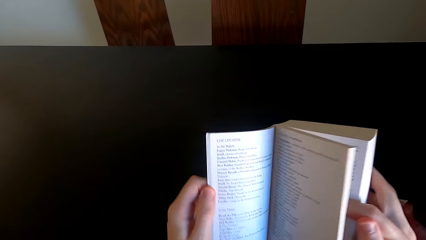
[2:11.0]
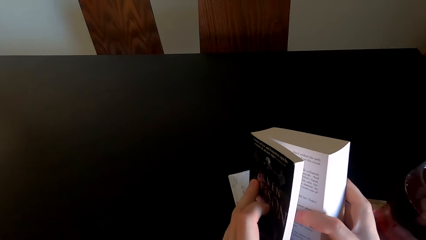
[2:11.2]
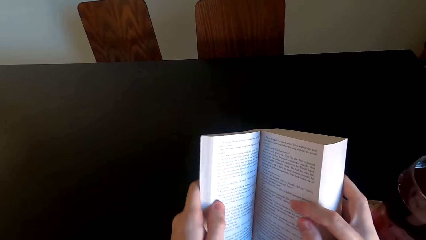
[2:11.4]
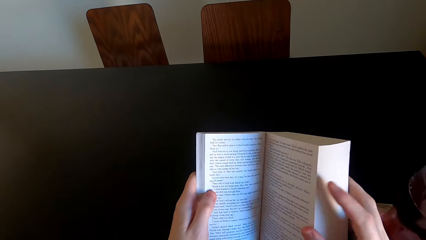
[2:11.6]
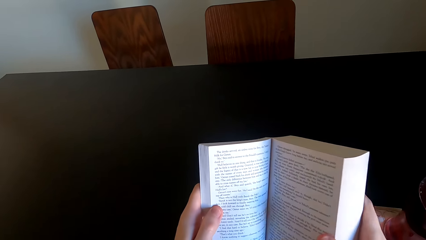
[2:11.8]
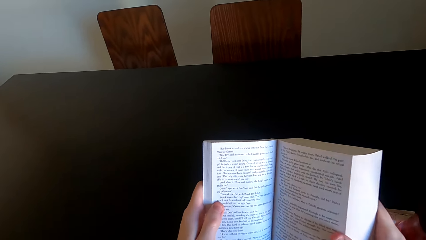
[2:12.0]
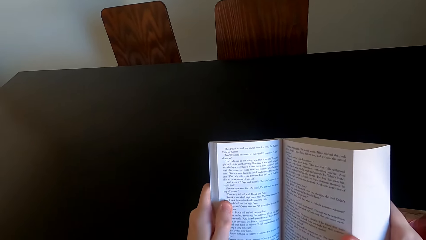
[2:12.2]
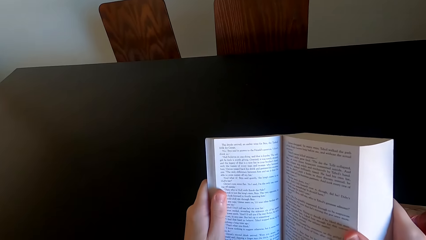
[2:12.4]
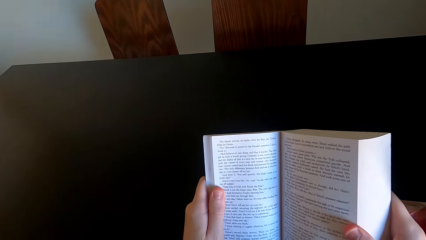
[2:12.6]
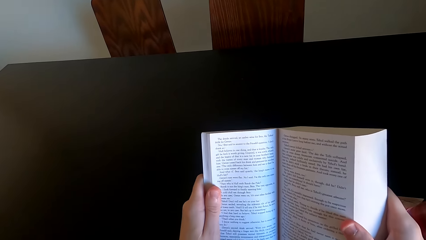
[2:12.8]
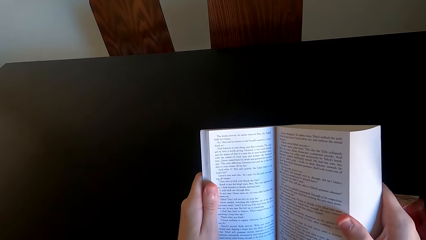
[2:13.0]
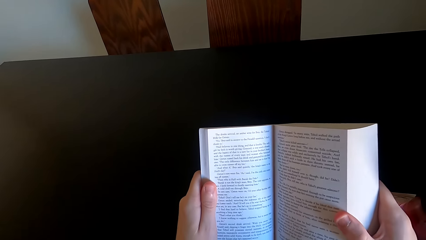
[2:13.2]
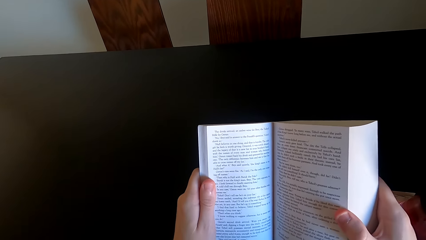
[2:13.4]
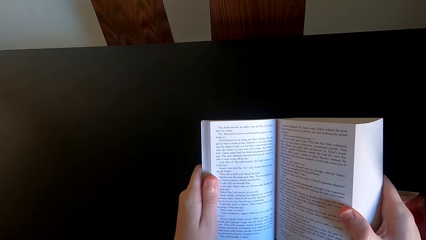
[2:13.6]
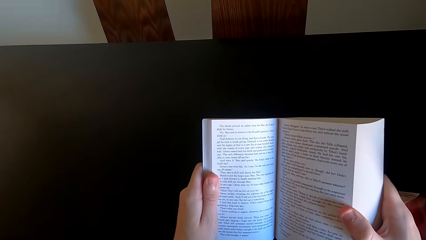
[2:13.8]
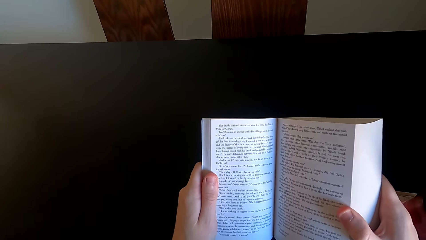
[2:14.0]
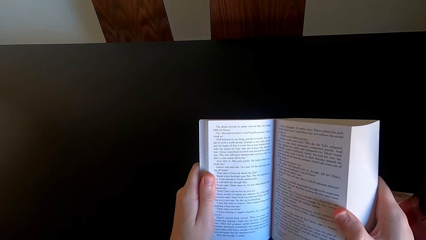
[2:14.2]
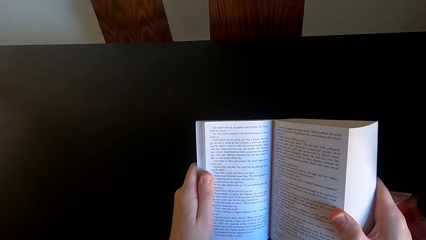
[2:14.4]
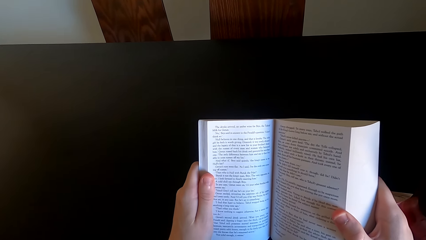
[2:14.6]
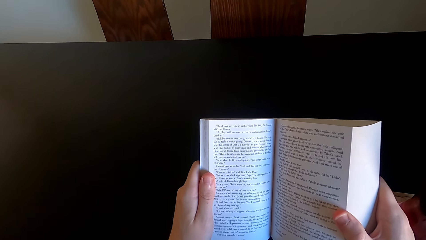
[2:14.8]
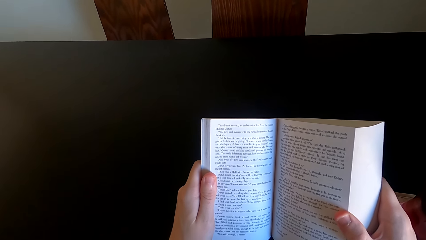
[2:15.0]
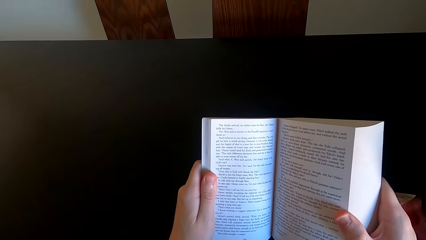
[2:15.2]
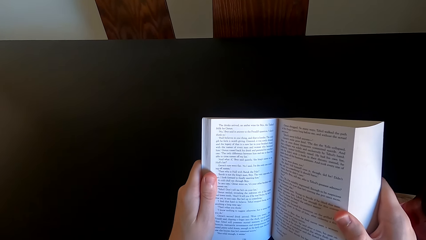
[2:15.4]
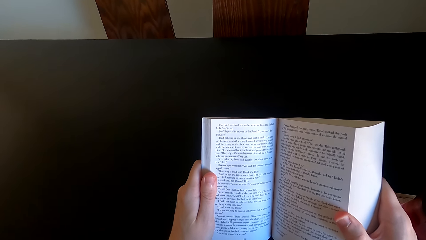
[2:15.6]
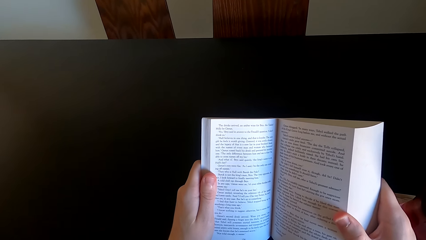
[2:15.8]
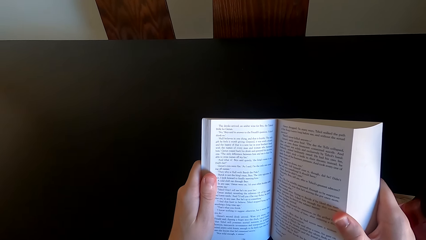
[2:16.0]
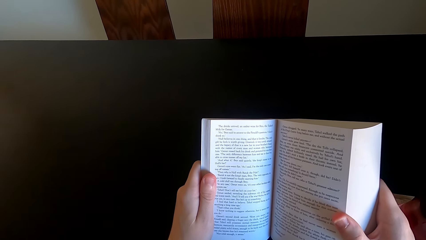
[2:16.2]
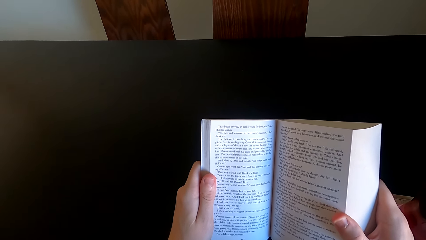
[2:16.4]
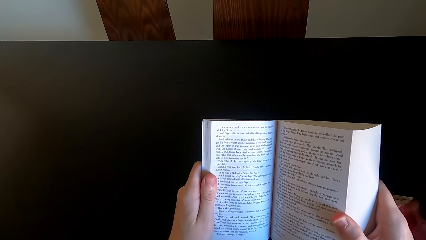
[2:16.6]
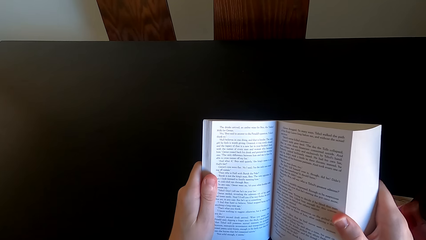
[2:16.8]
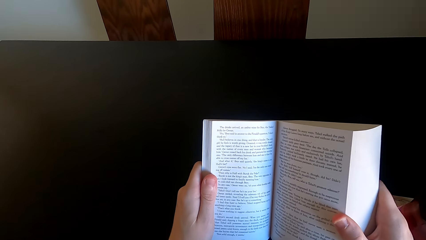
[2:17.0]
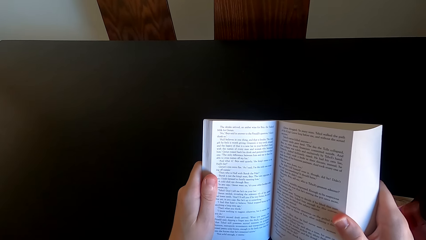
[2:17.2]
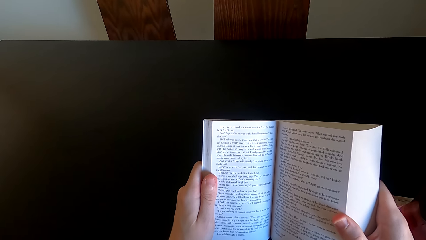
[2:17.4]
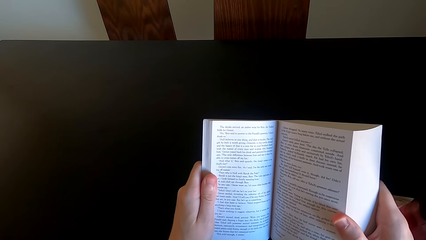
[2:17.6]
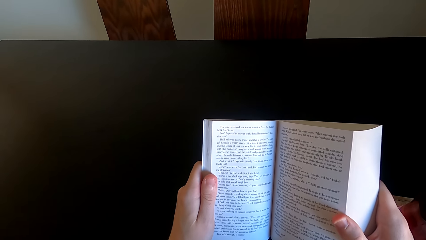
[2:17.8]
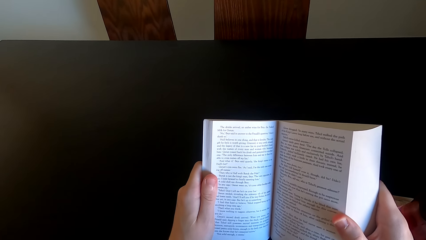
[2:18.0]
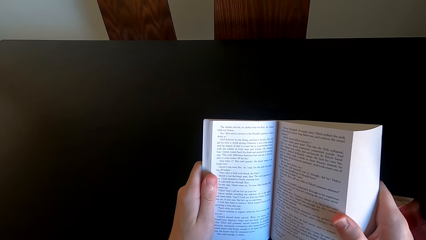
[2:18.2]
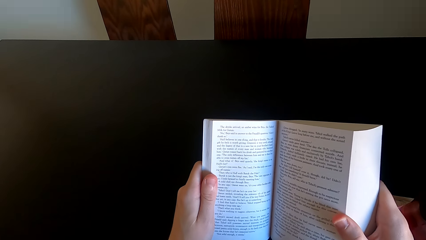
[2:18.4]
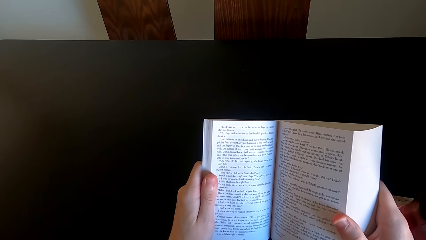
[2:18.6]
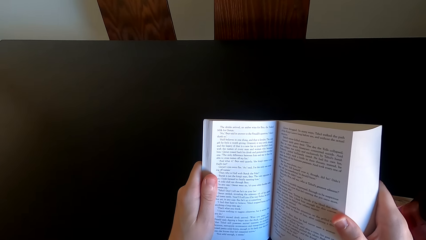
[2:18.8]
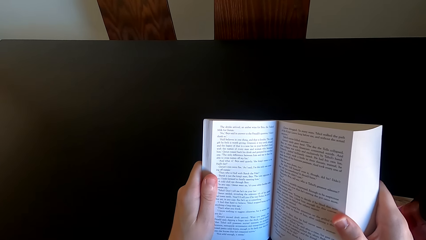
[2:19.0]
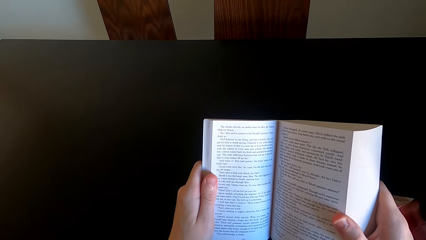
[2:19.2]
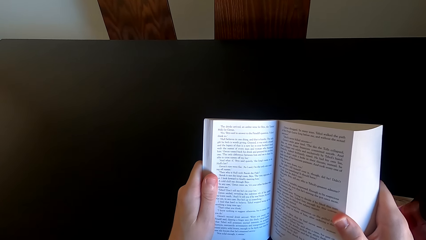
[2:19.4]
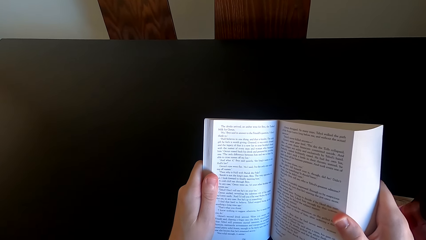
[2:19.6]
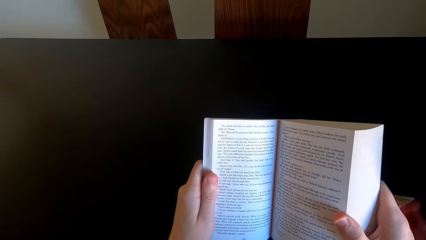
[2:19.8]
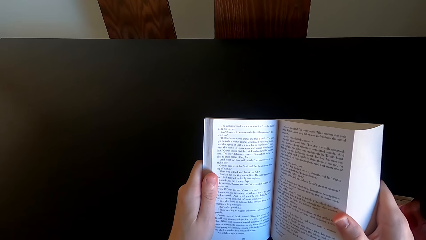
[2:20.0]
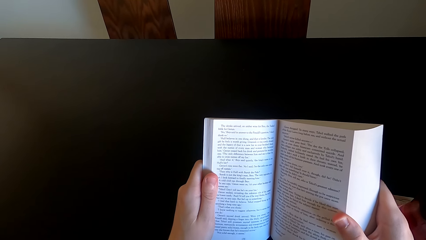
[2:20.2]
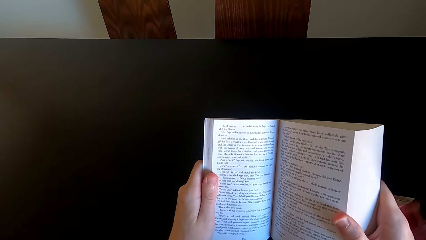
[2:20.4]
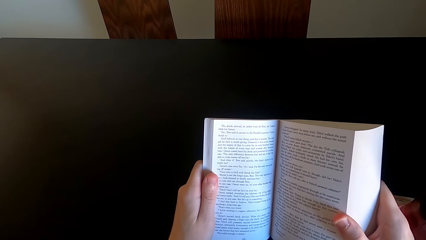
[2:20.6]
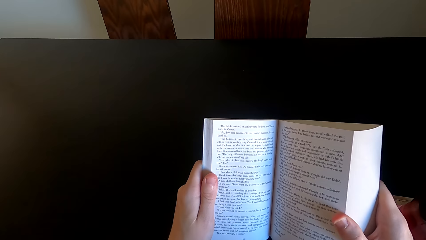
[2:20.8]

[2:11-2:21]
The camera wearer reads the book. They open another page of the book. They read the book again.

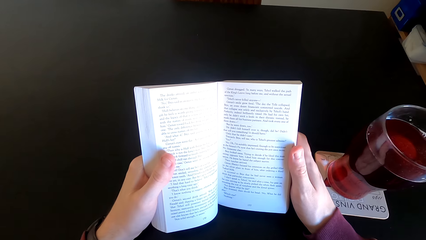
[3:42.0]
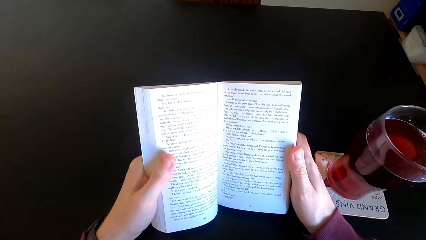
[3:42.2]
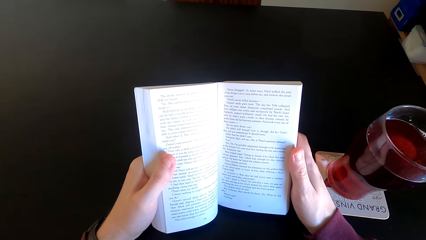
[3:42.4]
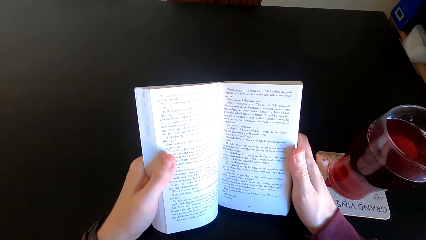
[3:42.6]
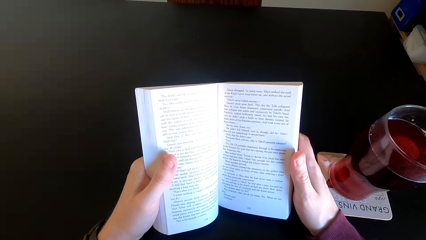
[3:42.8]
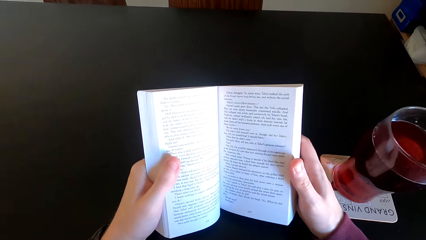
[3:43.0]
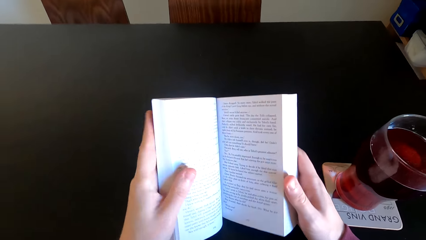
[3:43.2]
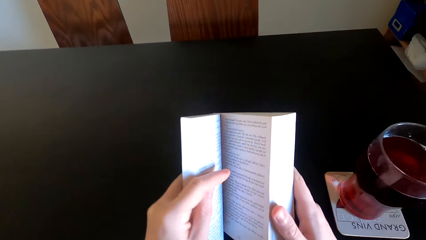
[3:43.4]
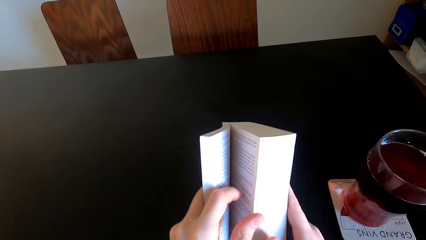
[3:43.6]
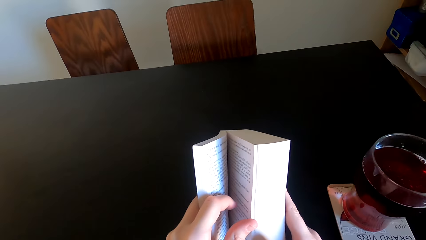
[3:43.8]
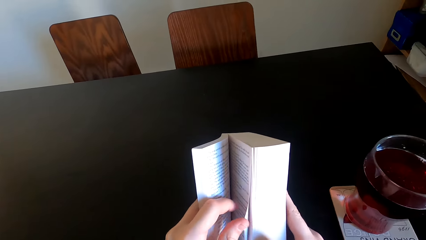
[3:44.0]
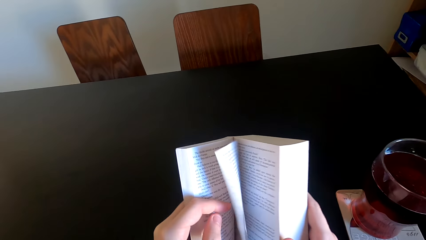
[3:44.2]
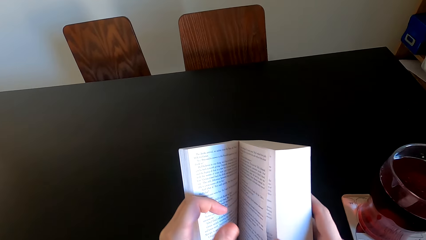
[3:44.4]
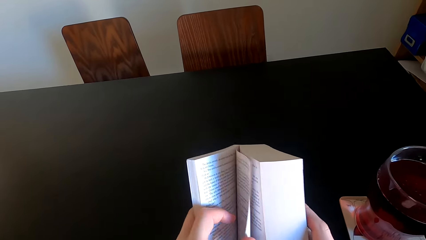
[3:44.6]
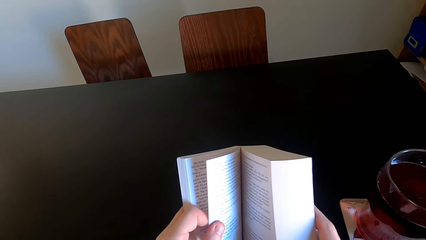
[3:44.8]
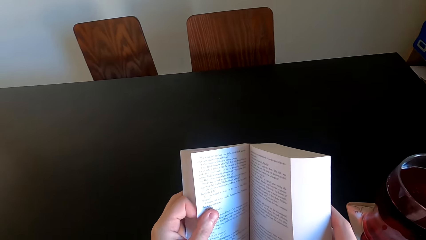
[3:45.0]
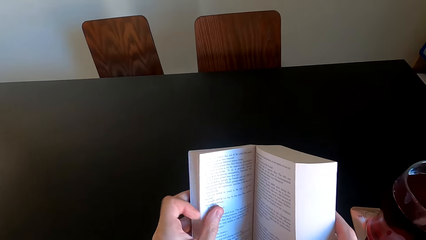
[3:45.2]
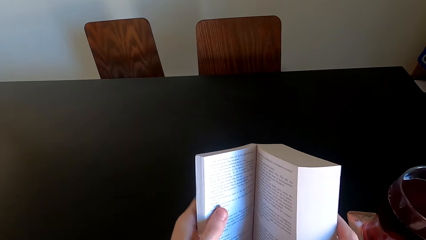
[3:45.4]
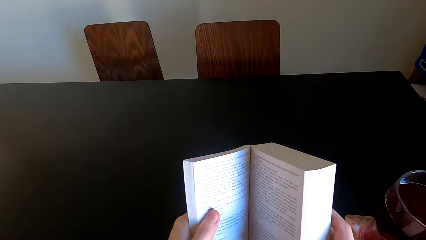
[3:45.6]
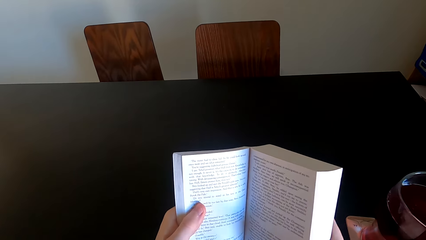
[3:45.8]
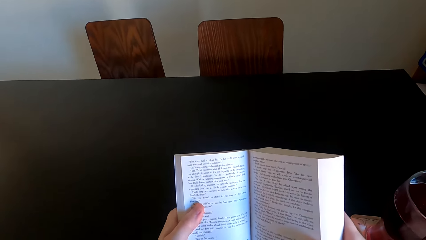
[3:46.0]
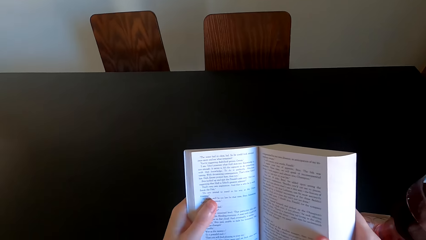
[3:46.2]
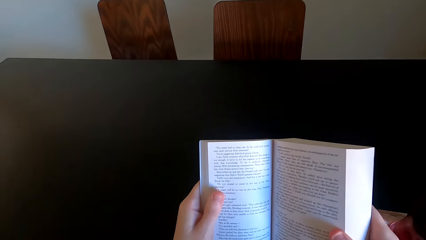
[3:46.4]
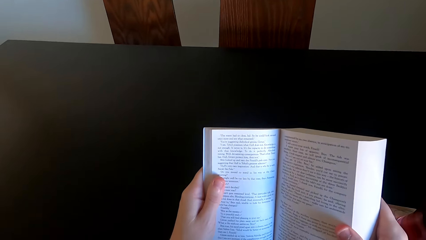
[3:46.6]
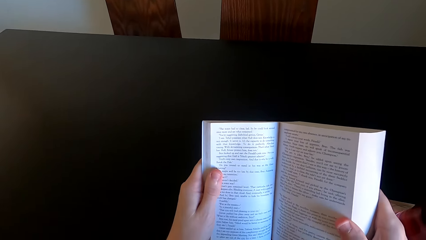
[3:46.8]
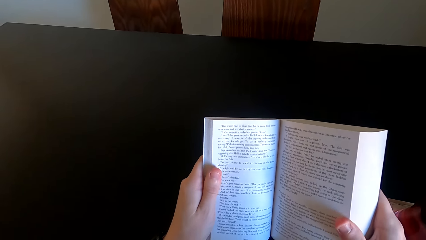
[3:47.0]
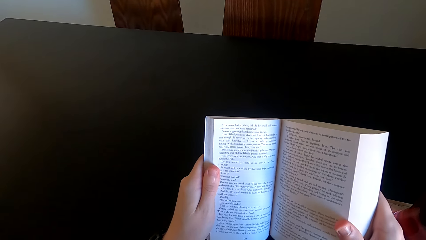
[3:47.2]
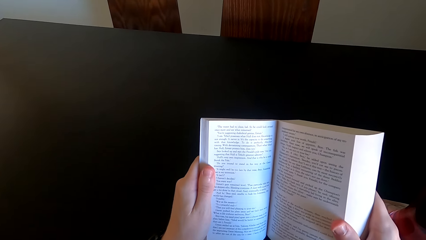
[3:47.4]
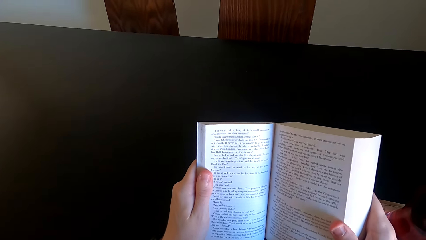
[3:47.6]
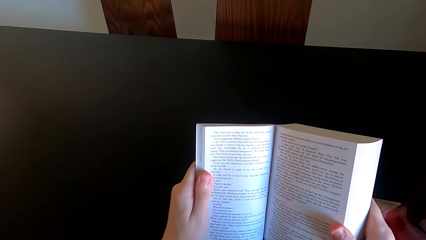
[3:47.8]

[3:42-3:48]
The camera wearer opens another page of the book. They read the book.
